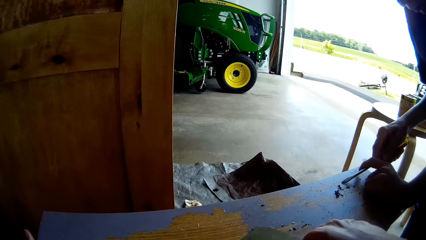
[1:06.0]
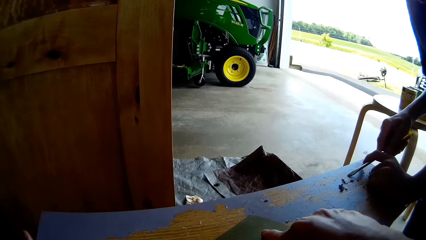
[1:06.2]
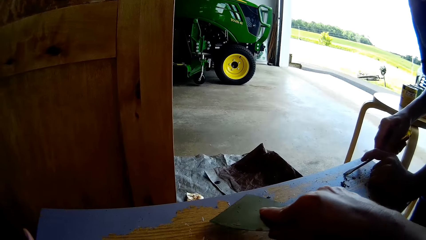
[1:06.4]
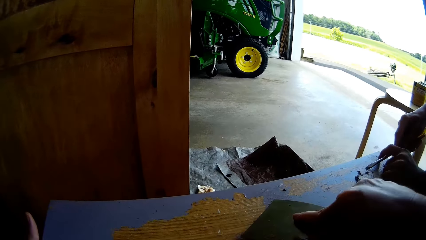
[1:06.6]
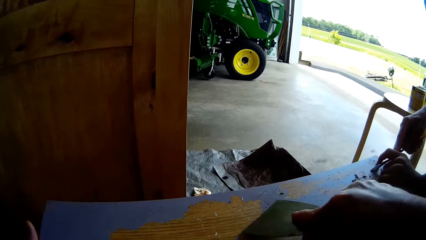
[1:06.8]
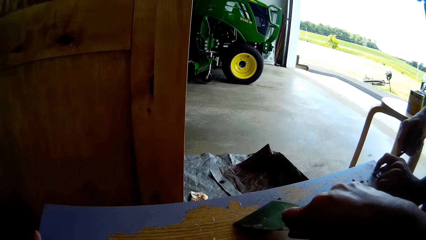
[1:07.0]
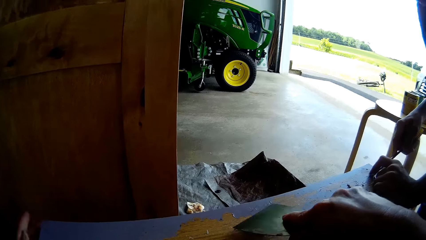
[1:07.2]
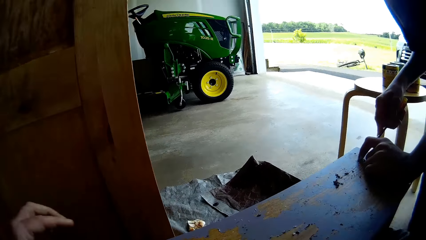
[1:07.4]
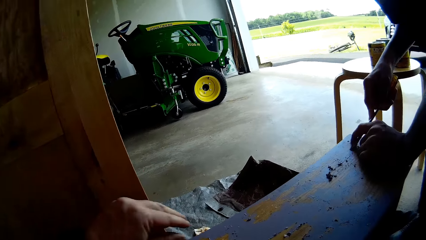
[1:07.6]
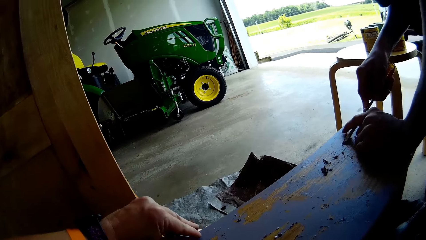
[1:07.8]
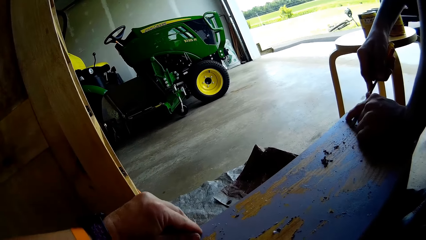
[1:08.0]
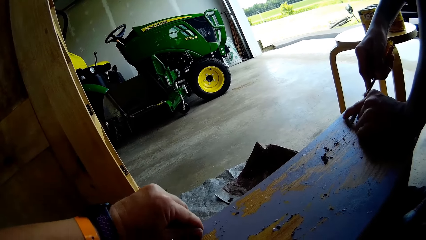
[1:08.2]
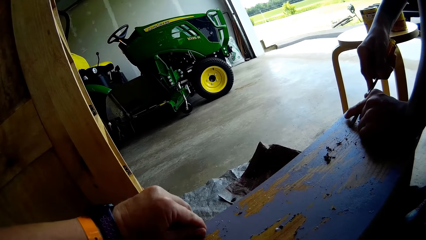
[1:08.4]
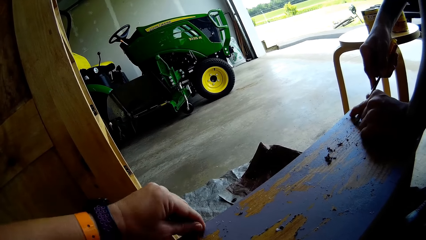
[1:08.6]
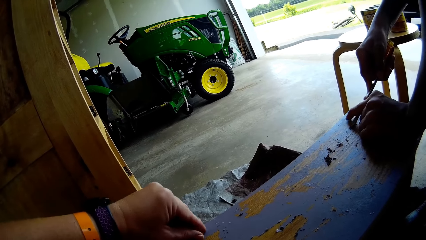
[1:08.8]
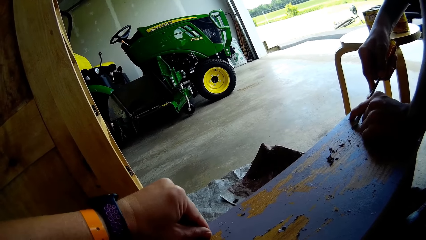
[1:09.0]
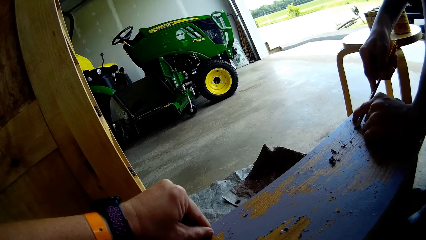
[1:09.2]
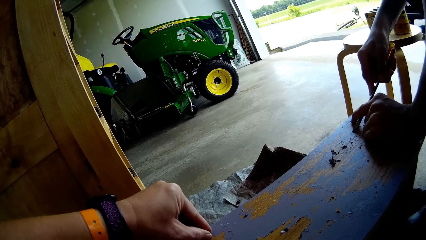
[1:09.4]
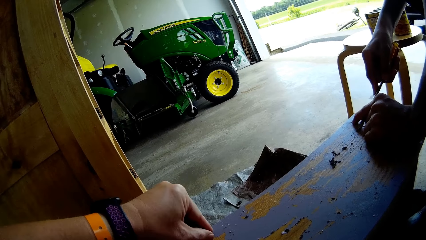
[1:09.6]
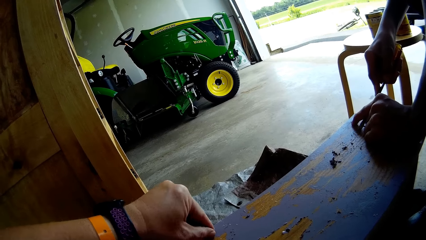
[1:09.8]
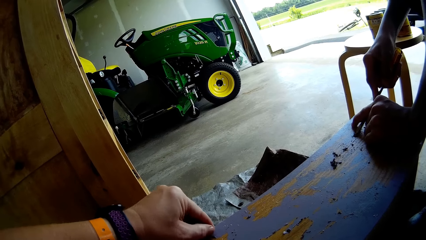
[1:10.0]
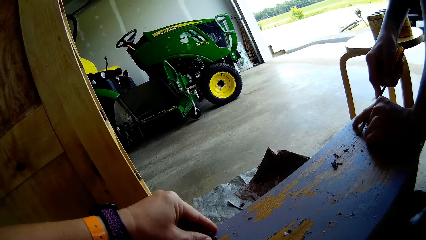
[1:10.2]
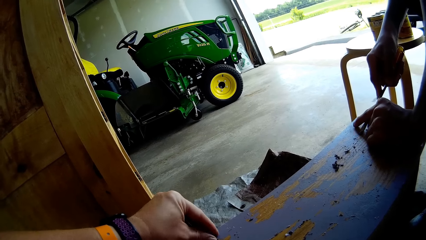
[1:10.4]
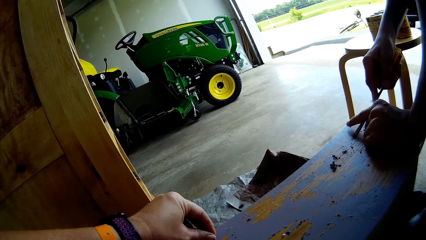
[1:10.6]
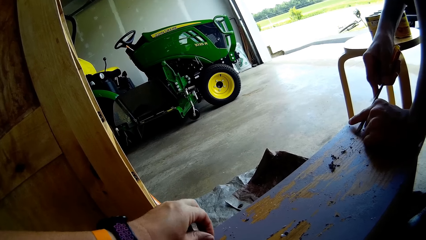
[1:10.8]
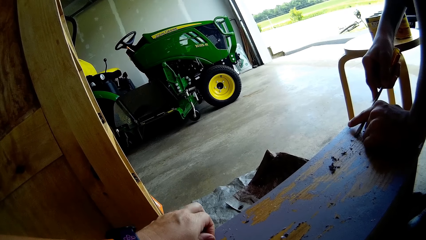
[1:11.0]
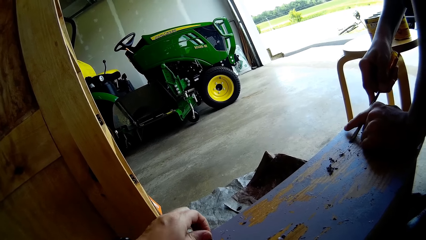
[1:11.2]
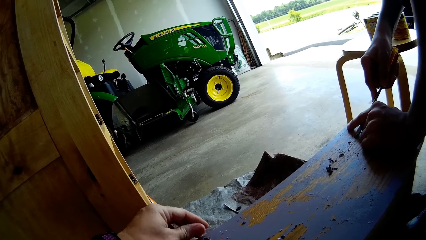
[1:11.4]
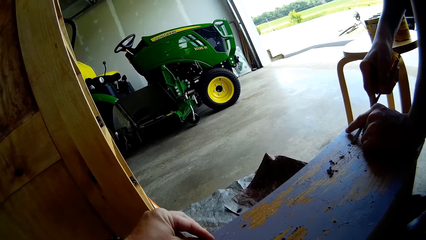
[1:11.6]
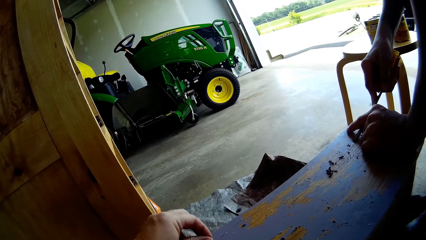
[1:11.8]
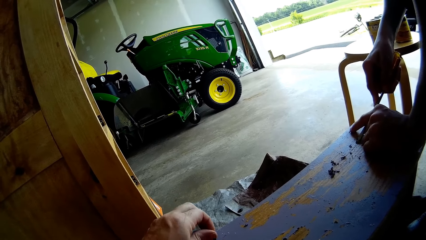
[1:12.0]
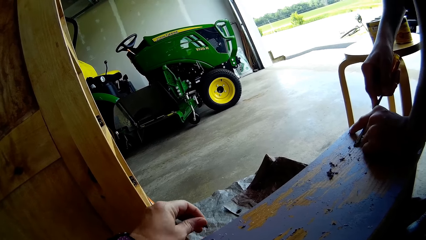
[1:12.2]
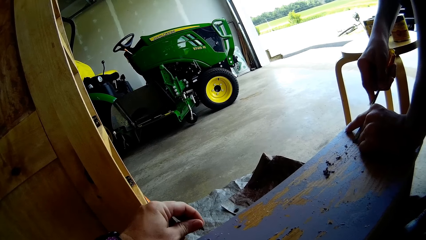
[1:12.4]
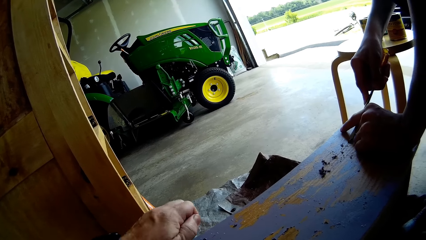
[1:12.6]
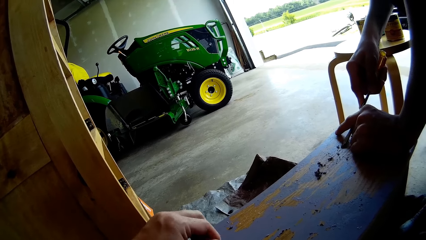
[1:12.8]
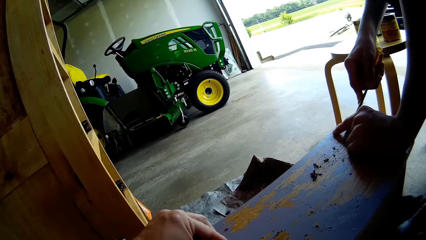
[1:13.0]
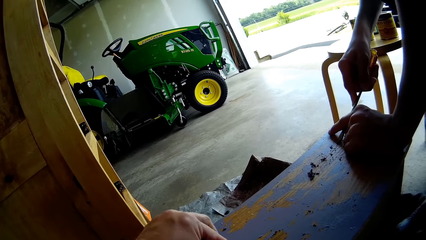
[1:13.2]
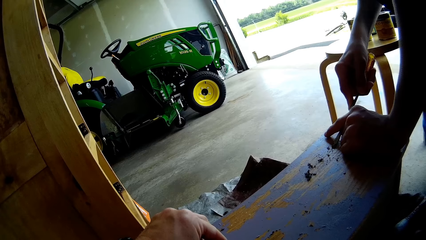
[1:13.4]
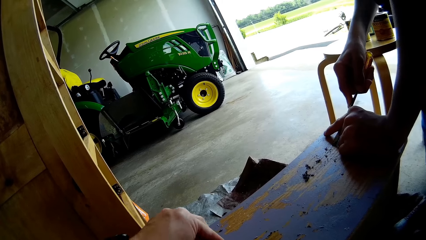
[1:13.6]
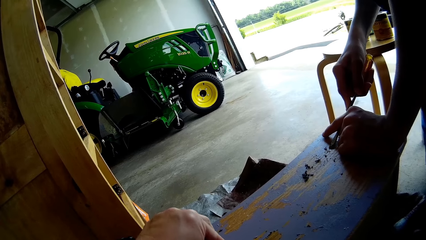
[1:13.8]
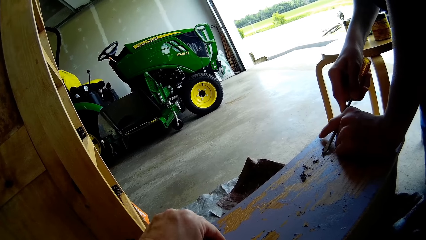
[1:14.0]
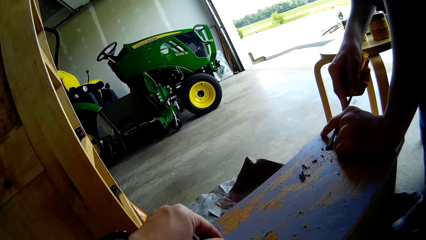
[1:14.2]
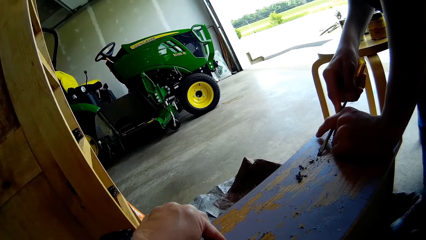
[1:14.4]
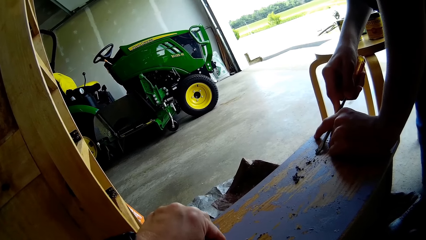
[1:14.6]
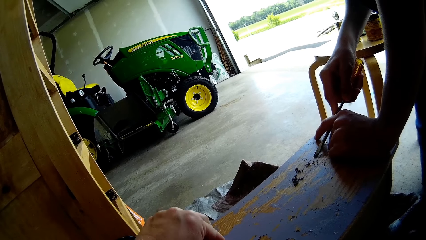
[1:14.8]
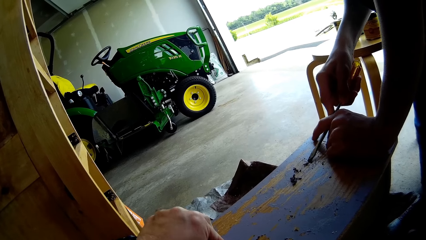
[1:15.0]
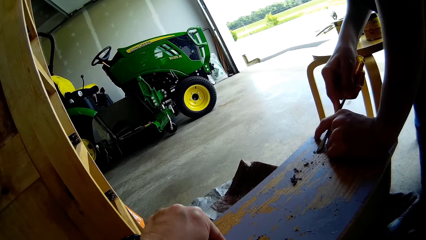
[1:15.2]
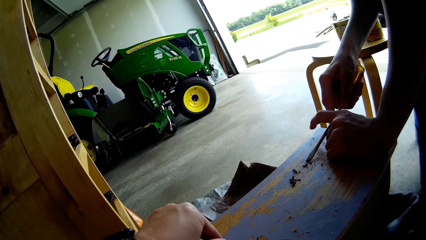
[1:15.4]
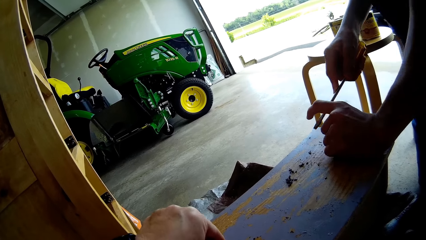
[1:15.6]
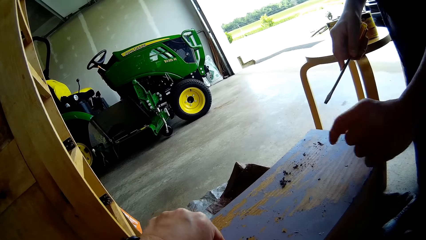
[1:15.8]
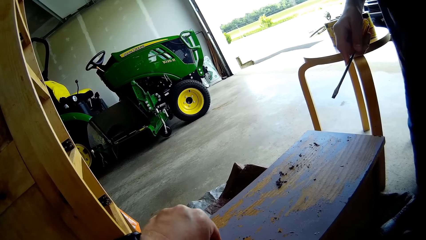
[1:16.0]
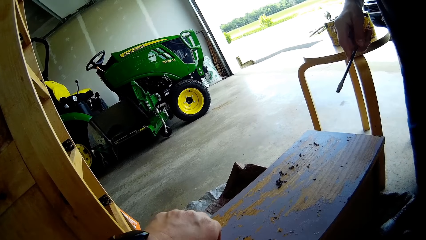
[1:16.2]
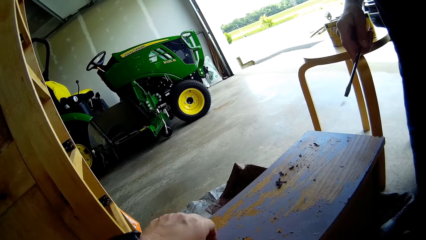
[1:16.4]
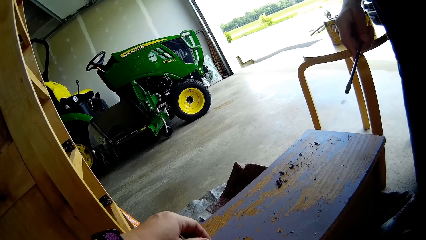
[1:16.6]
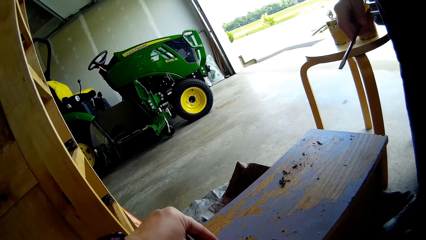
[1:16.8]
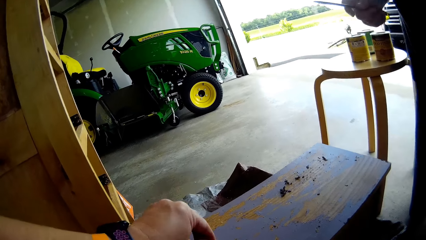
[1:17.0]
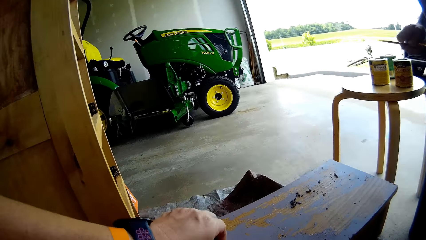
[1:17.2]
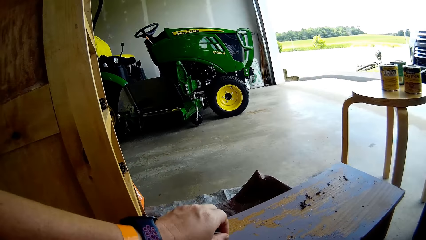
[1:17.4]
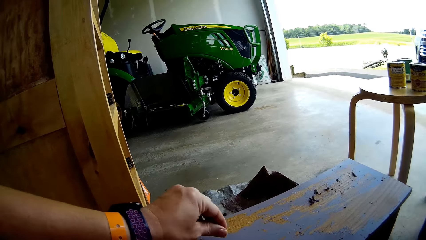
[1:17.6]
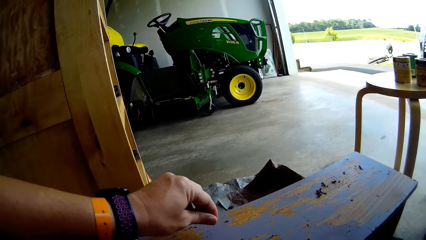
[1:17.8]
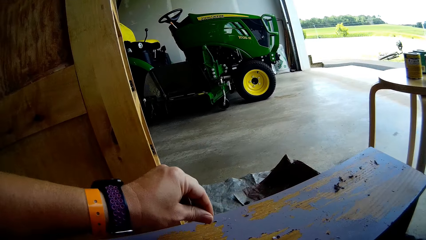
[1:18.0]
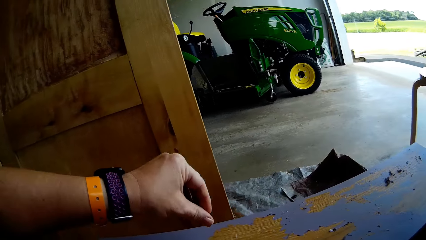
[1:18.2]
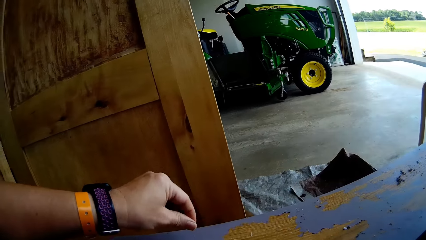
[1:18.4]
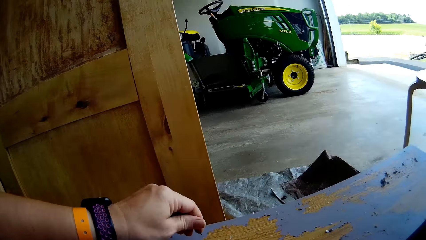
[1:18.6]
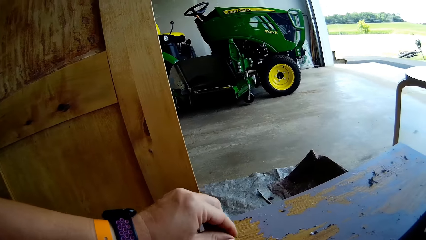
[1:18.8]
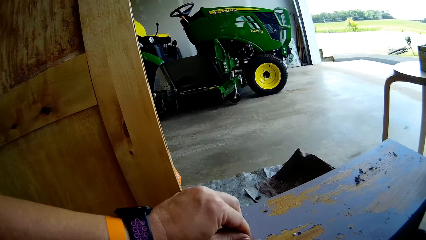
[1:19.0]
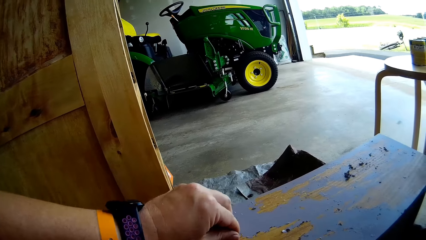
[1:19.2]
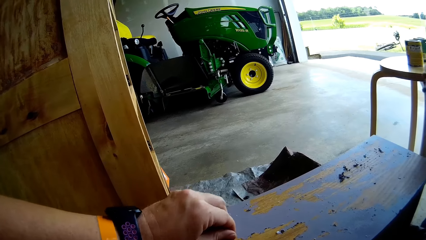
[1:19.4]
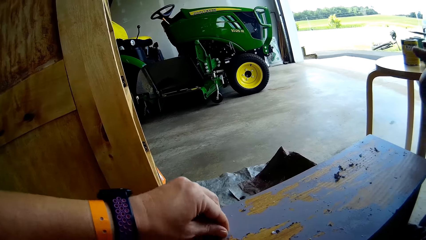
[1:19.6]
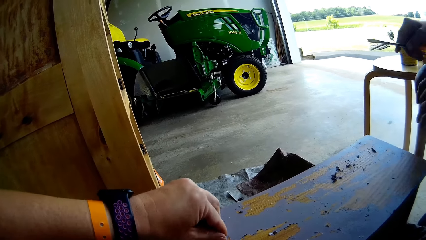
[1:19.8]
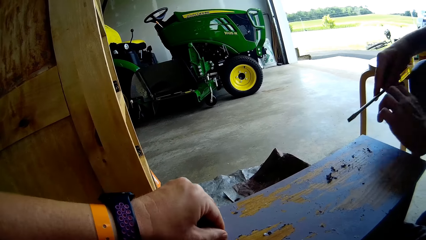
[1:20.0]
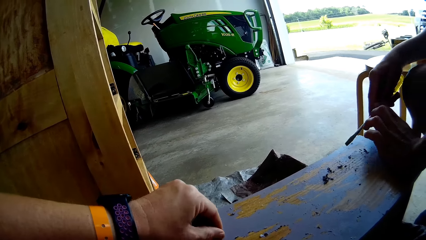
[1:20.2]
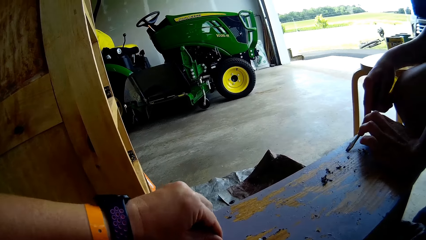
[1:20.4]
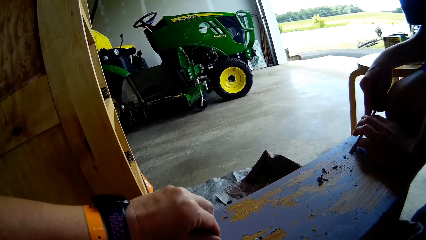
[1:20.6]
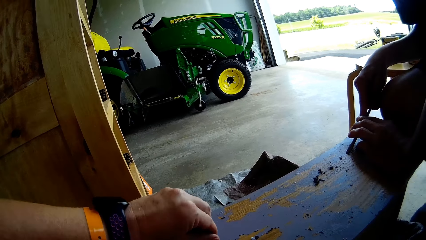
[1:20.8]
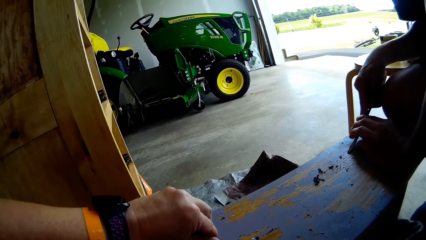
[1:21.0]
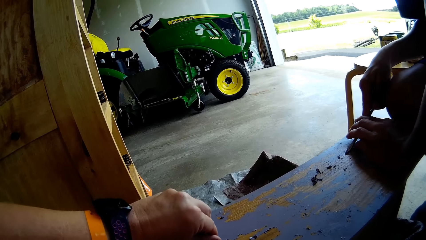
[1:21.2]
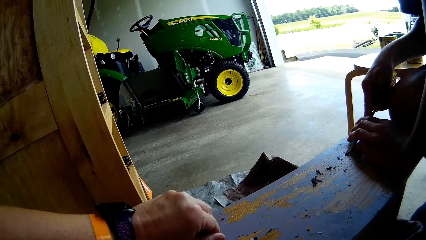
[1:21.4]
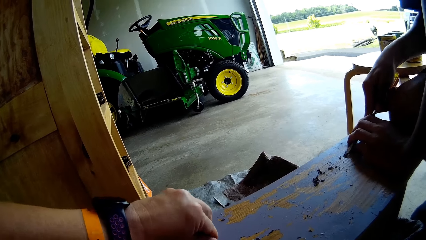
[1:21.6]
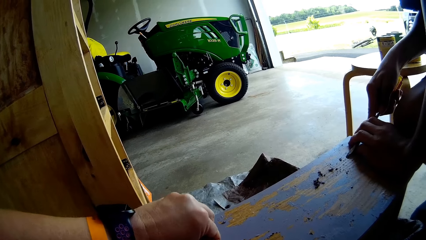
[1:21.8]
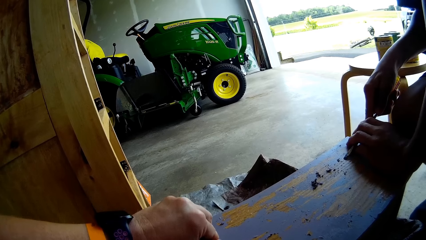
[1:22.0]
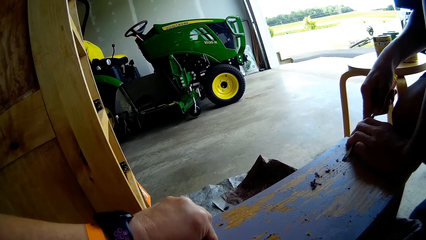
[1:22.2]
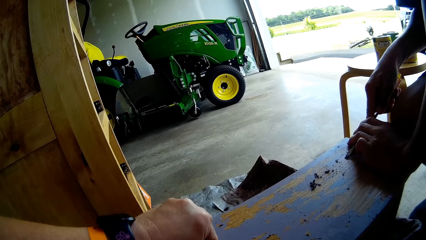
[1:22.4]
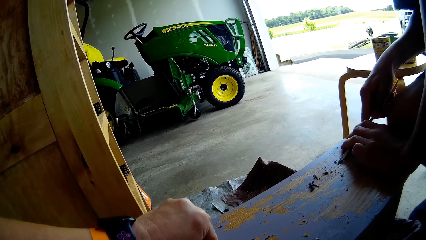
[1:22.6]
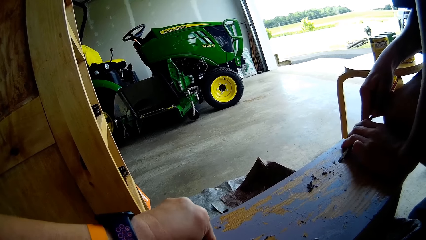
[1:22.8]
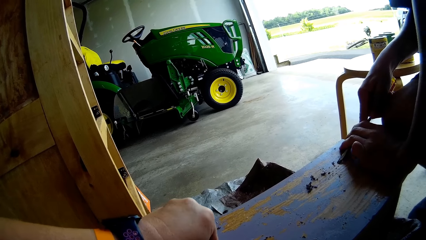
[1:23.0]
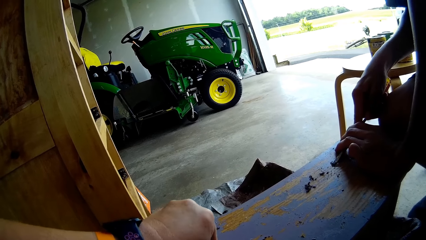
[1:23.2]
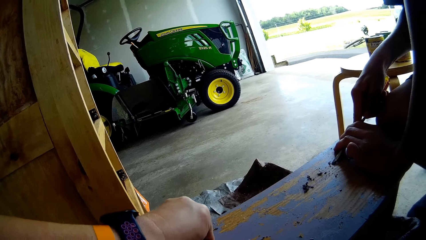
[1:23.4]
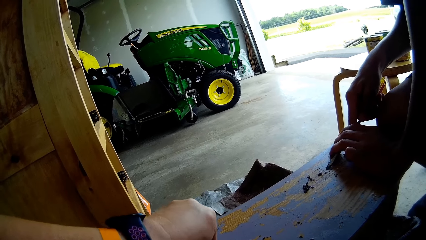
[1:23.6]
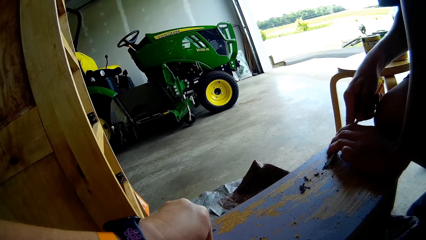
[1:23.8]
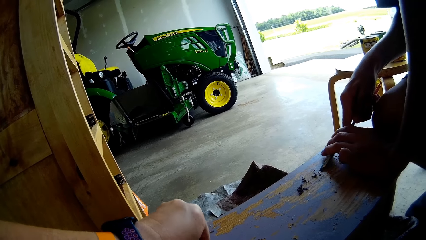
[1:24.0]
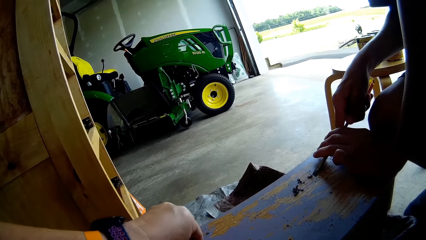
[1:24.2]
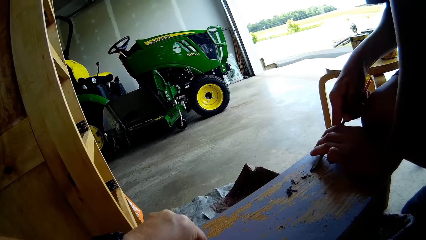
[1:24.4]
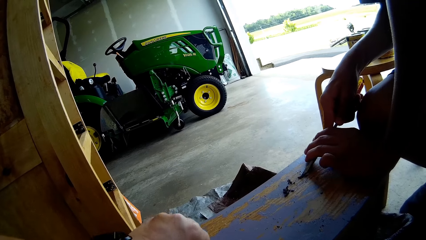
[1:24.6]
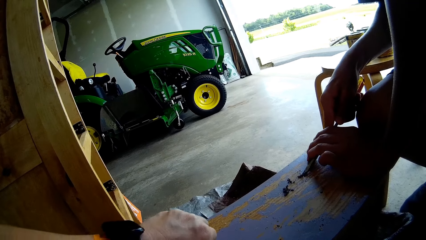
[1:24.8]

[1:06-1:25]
The camera wearer scrapes paint from the table with a putty knife with a man's help. The man converses with the camera wearer. The camera wearer scrapes paint from the table with her hand. The man lifts a screwdriver from the table and scrapes paint from the table with the screwdriver. The camera wearer scrapes paint from the table with her hand. The man converses with the camera wearer.
